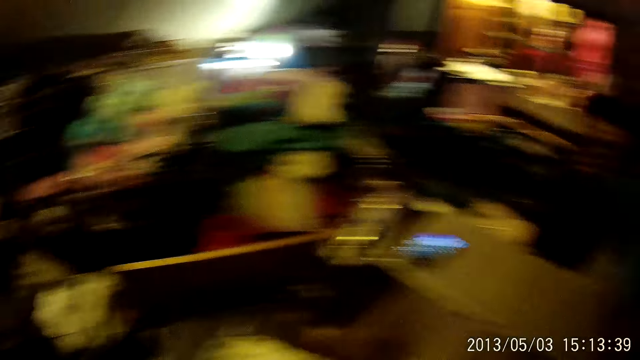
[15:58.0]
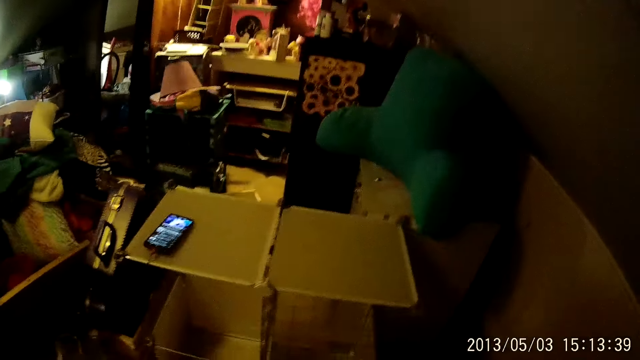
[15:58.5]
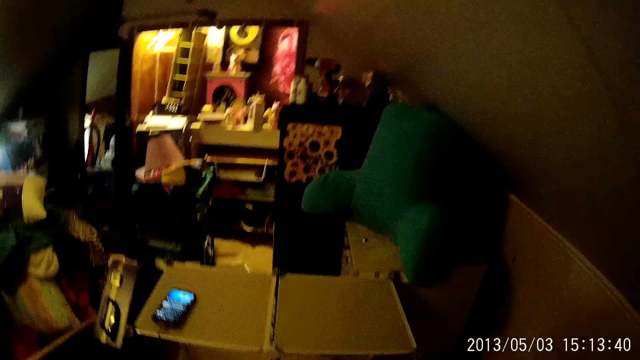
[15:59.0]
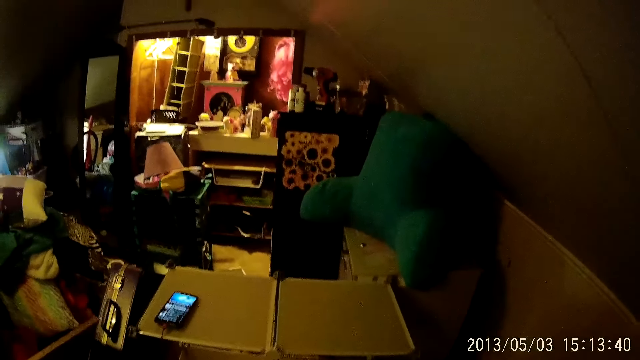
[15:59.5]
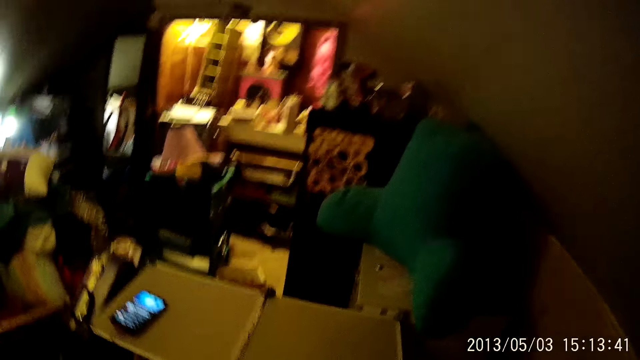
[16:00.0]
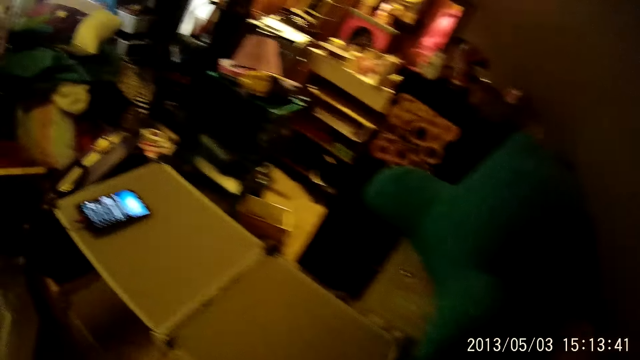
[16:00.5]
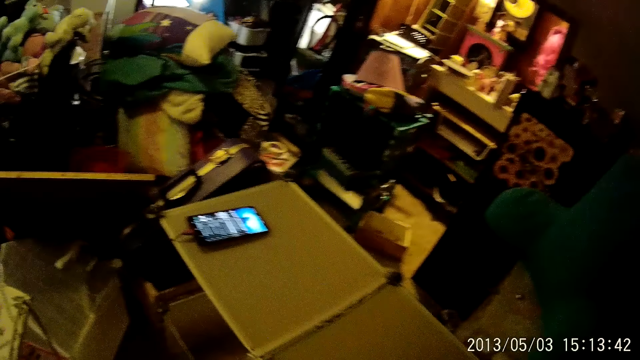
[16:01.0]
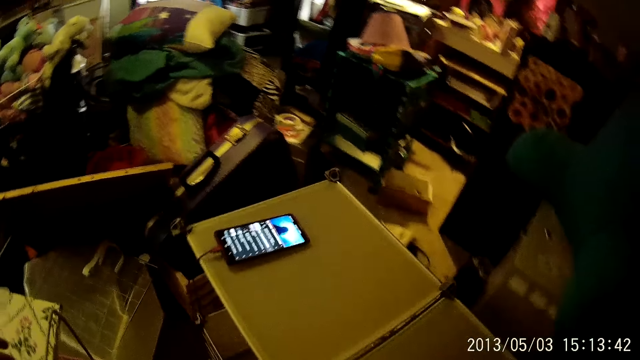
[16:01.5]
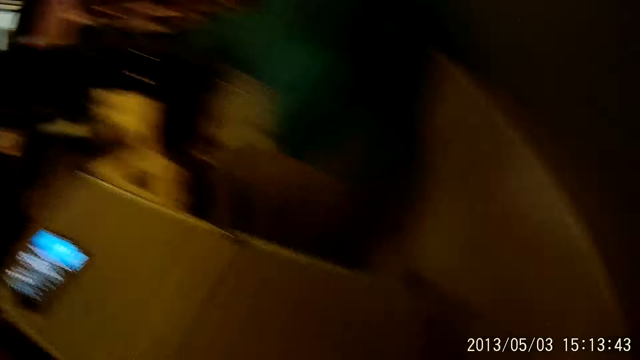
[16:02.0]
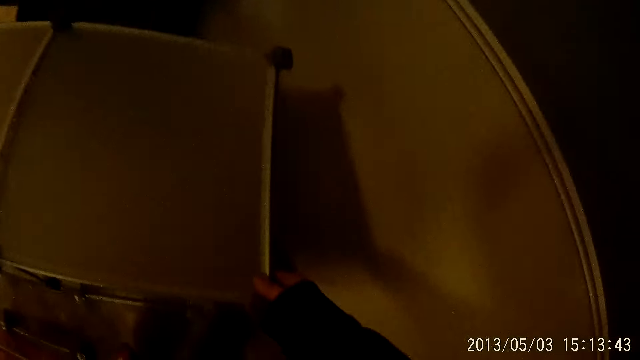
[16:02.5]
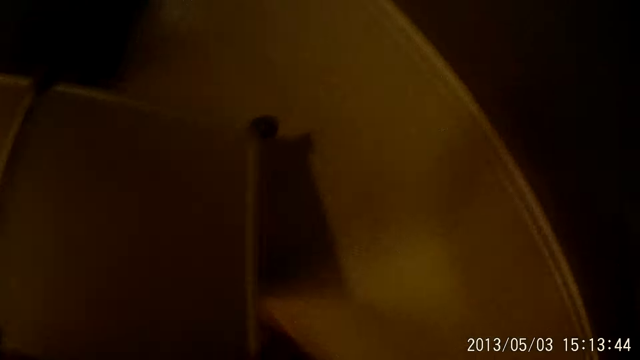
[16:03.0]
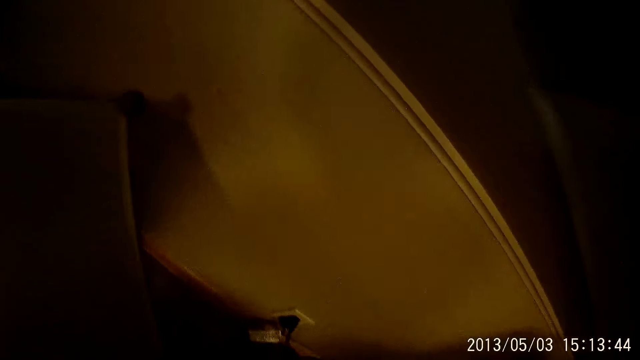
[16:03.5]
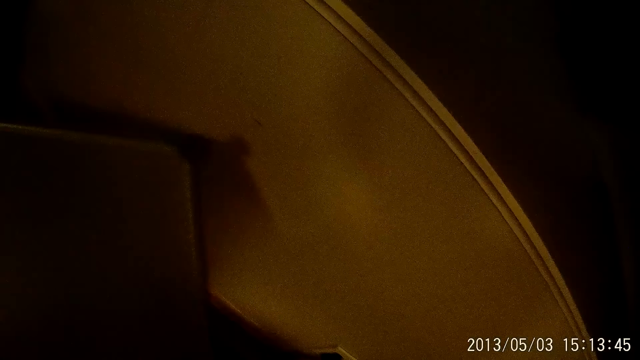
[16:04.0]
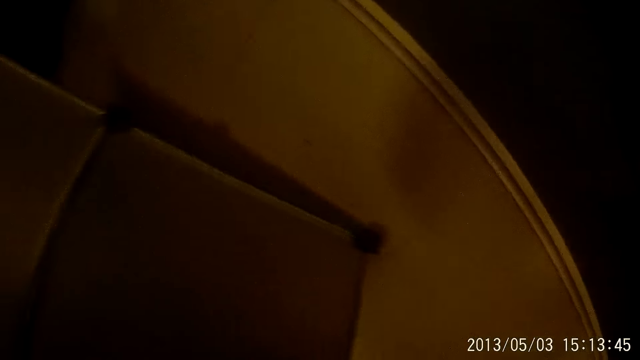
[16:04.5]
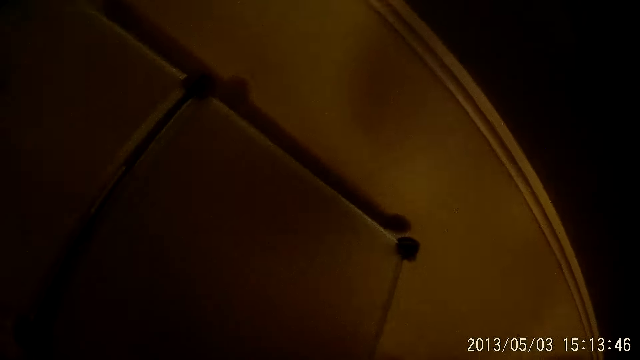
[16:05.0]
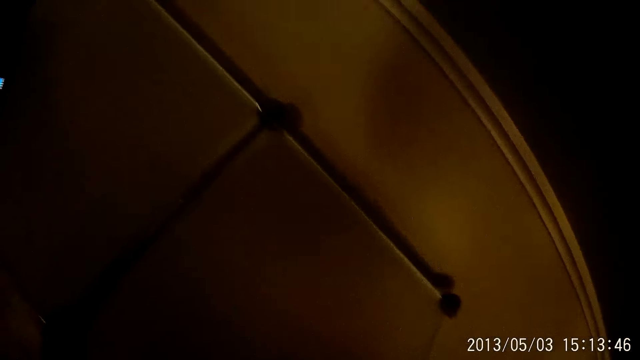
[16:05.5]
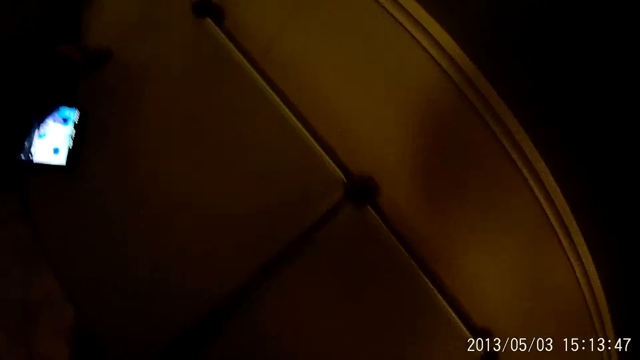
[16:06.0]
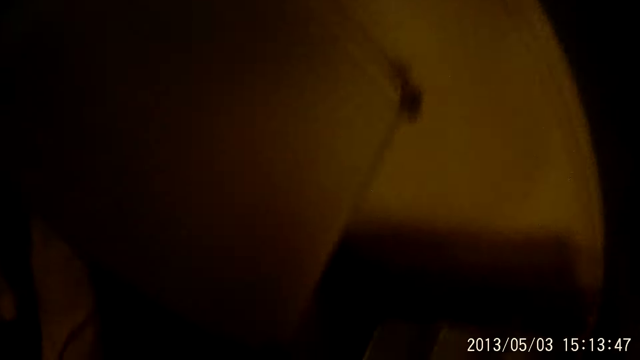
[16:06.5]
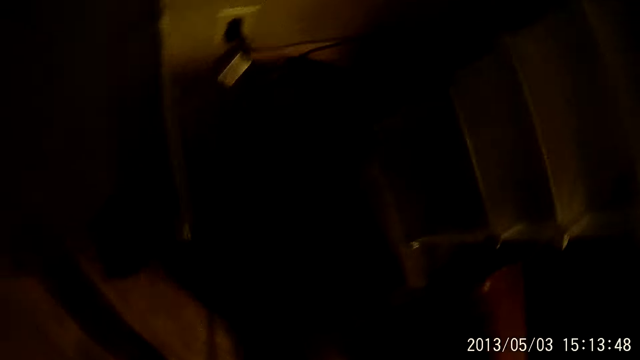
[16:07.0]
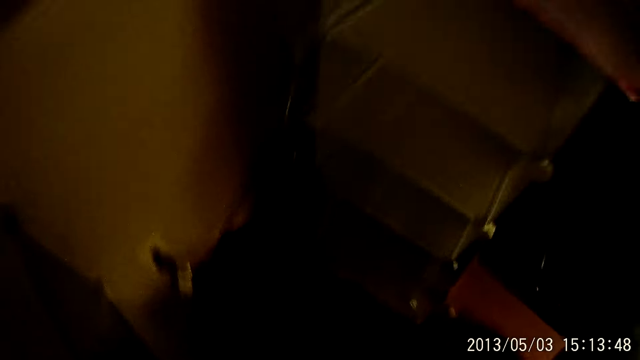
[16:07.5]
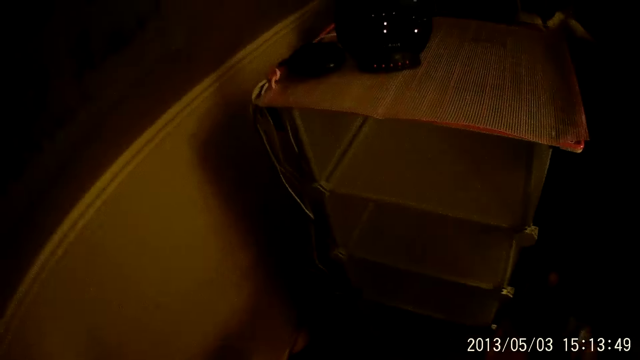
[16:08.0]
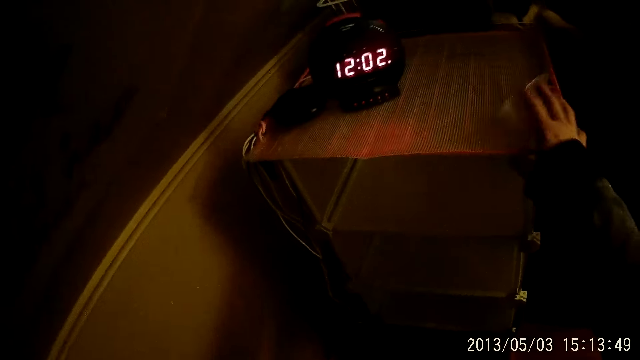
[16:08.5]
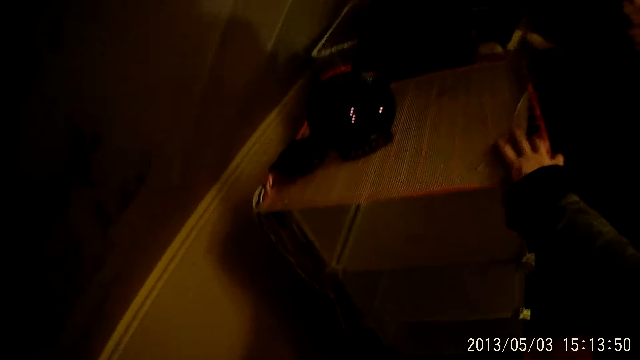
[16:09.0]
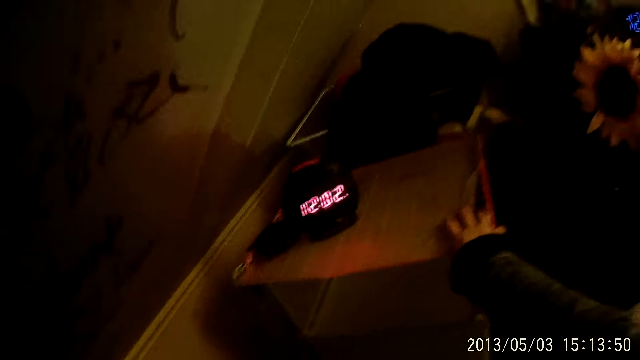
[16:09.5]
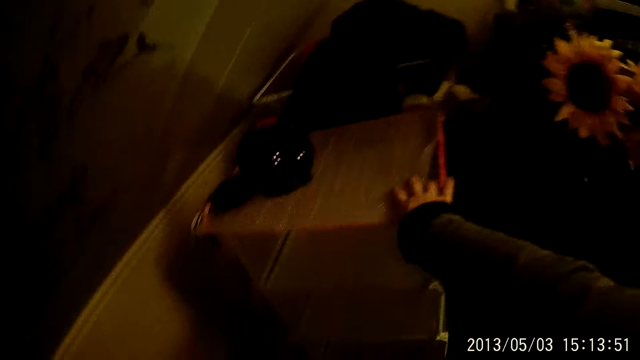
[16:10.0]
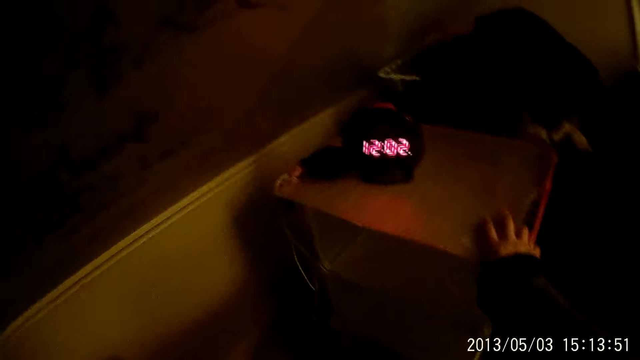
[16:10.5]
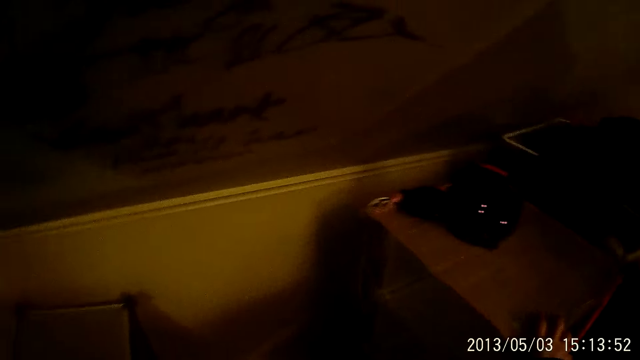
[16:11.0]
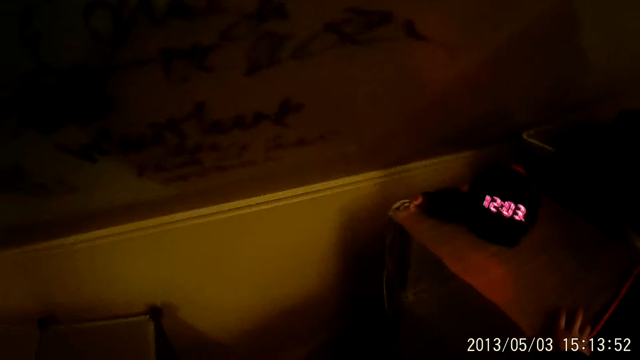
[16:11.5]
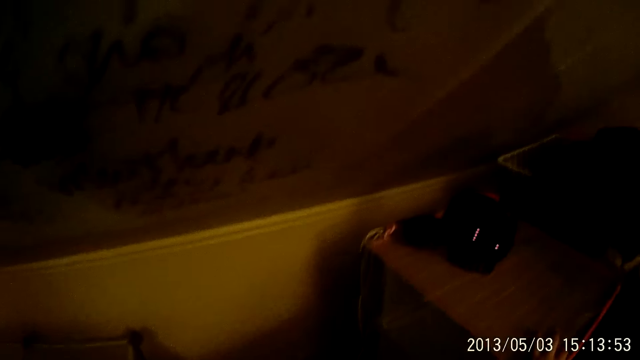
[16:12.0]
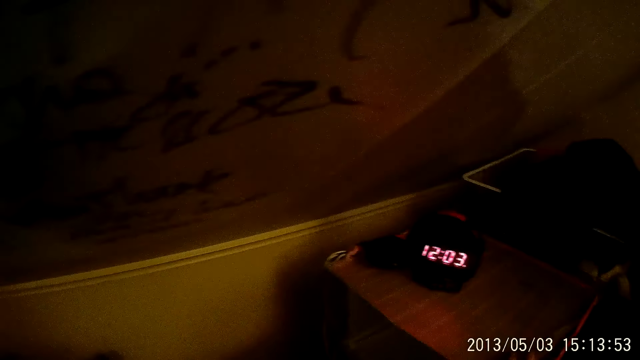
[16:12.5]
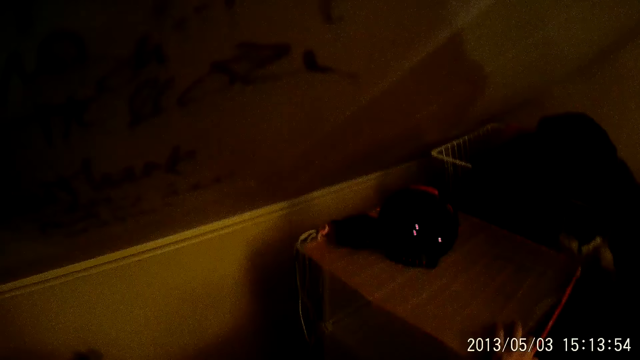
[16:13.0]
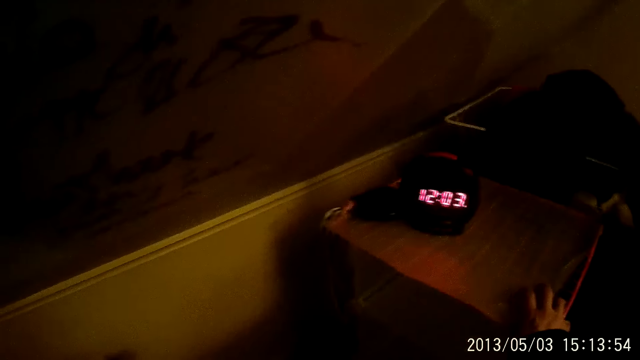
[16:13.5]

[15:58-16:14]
The camera wearer pulls the table. She drags a metal rack on the floor with her right hand. She places her right hand on the rack.

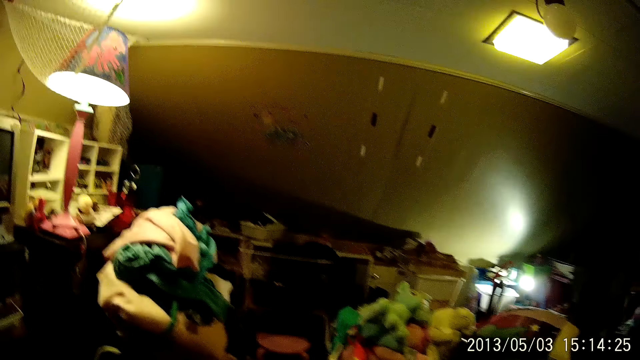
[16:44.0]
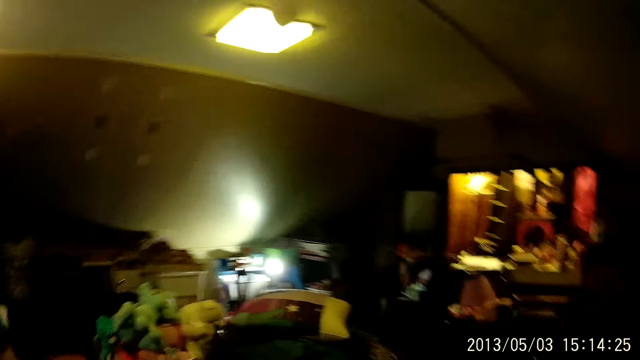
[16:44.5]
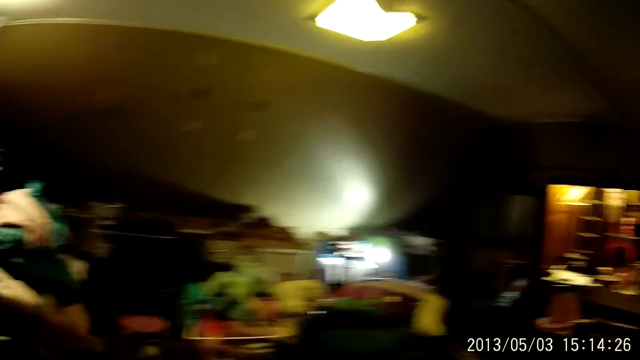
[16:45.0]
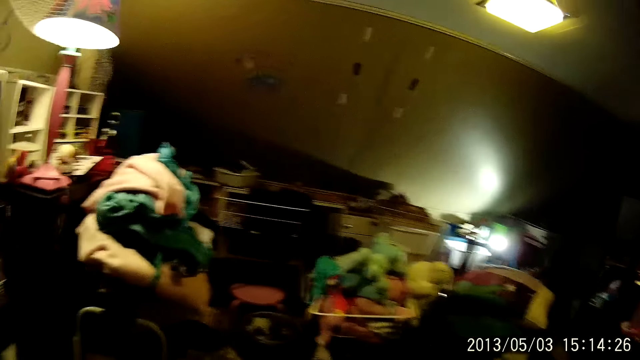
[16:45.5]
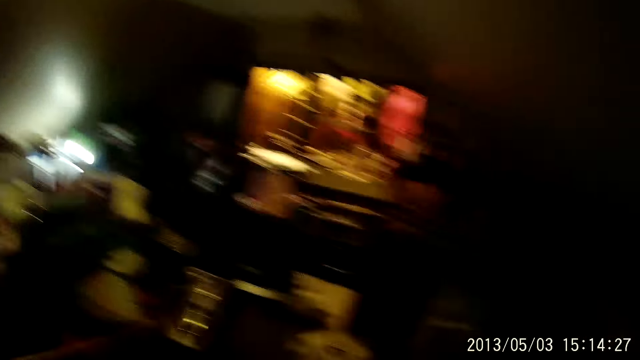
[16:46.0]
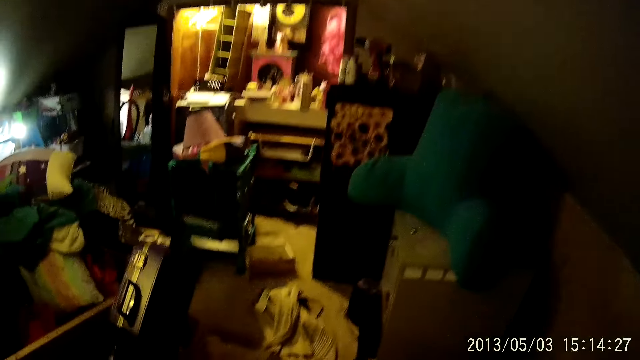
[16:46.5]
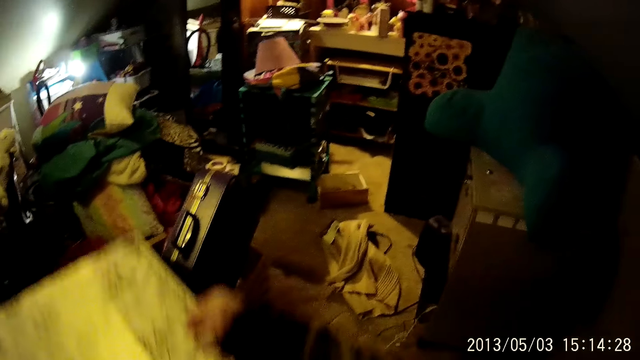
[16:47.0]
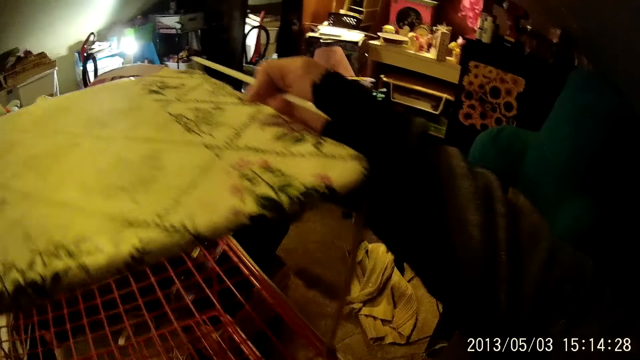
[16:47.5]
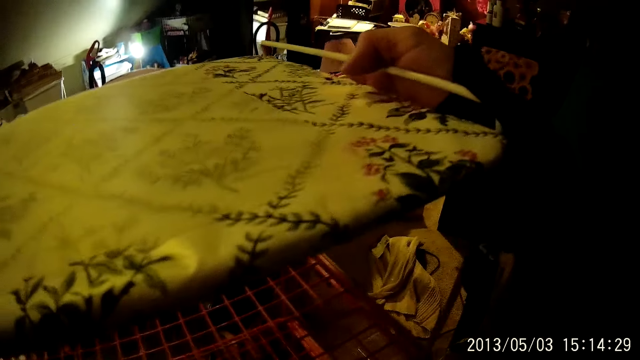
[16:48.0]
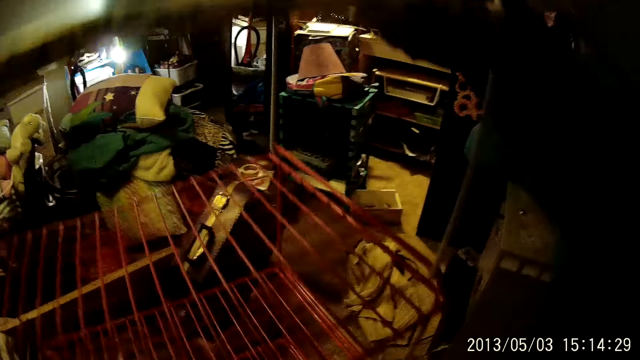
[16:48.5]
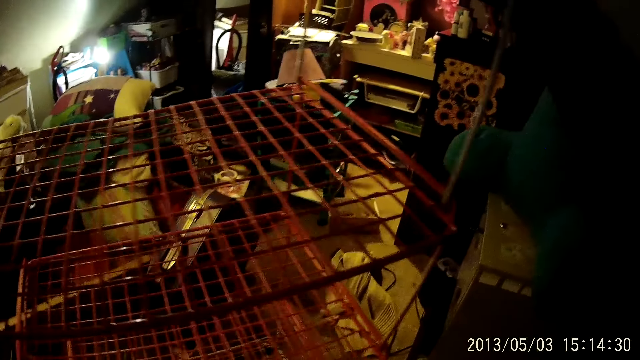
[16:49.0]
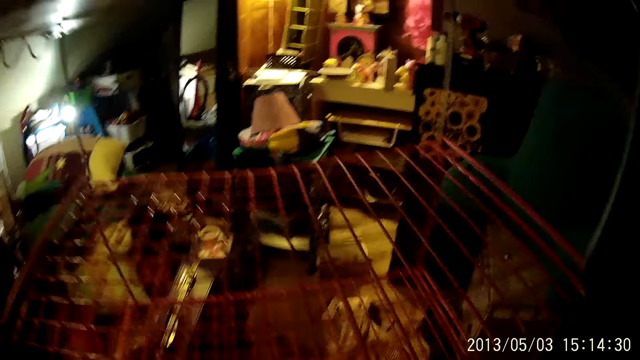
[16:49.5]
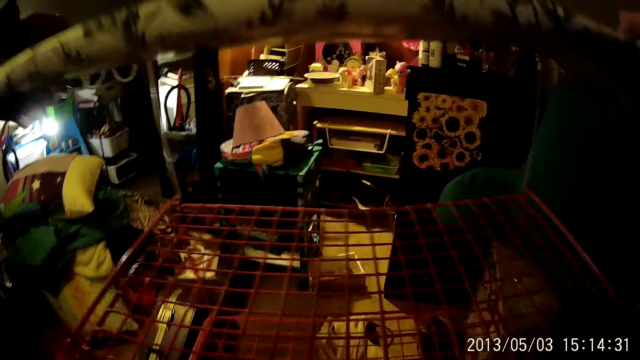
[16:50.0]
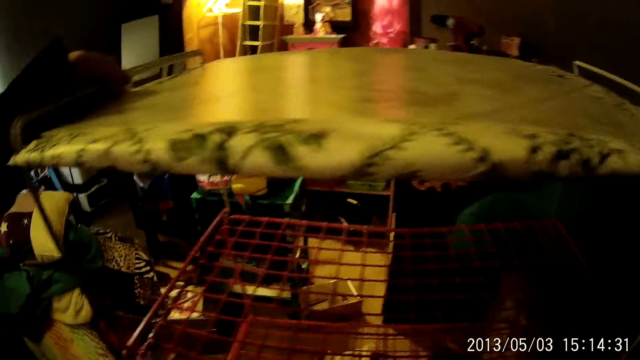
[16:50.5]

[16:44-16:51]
The camera wearer picks up a metal rack from the floor with both hands.
